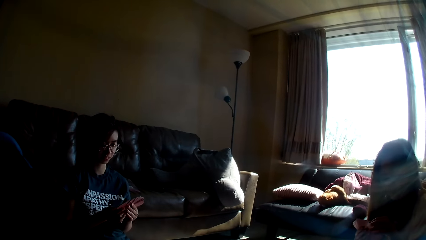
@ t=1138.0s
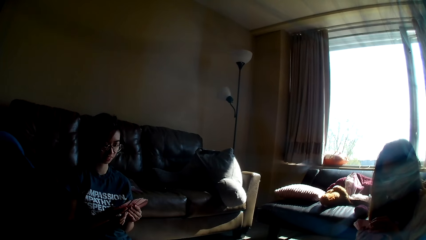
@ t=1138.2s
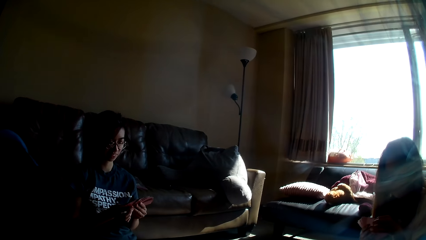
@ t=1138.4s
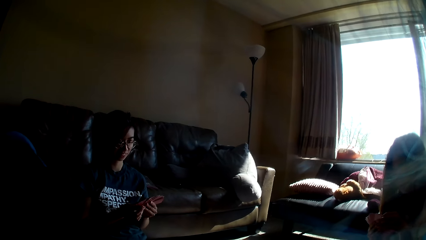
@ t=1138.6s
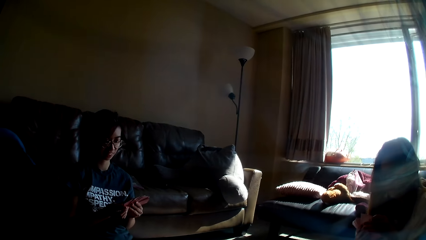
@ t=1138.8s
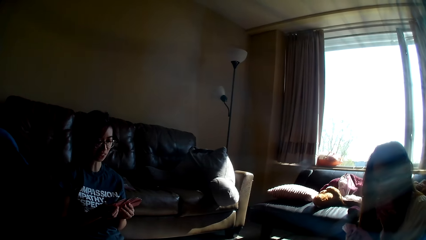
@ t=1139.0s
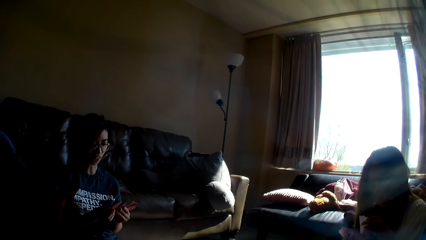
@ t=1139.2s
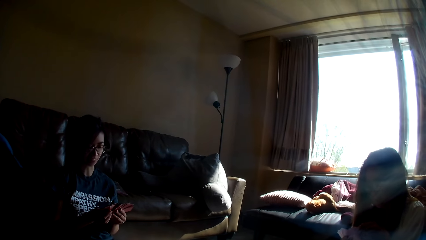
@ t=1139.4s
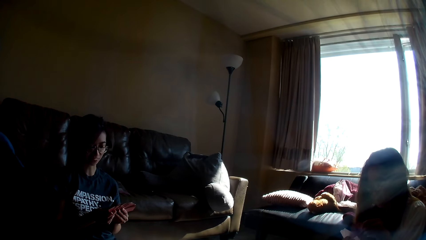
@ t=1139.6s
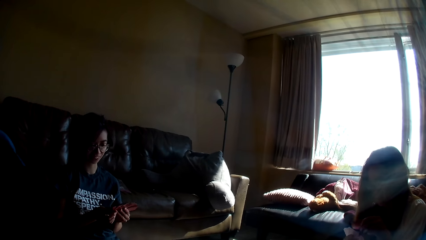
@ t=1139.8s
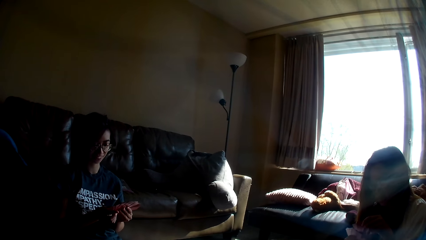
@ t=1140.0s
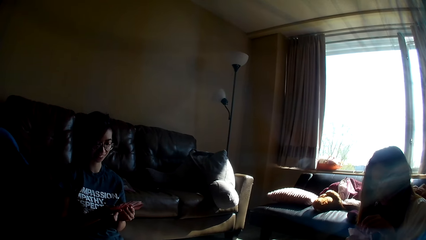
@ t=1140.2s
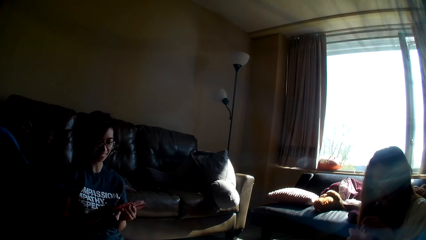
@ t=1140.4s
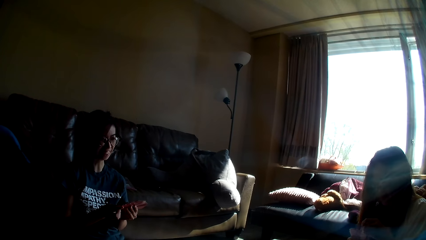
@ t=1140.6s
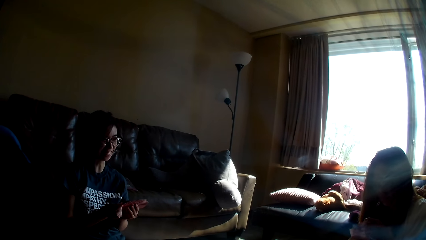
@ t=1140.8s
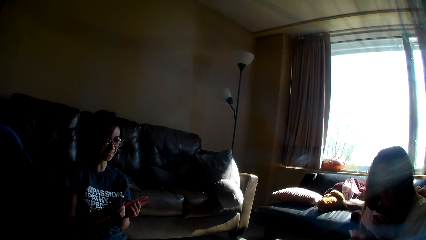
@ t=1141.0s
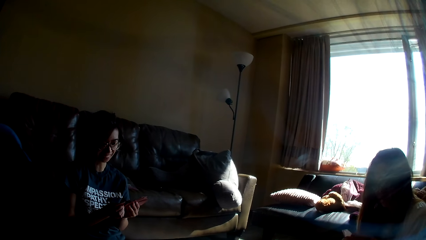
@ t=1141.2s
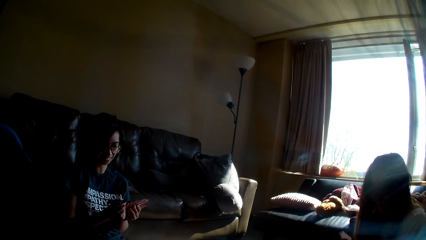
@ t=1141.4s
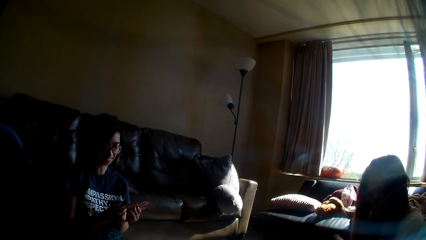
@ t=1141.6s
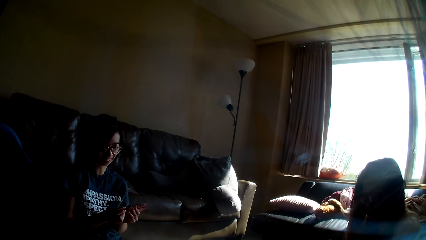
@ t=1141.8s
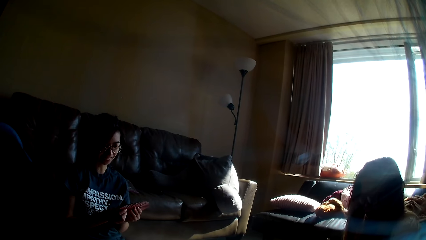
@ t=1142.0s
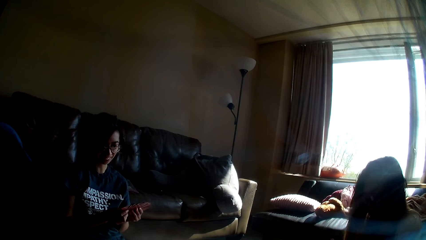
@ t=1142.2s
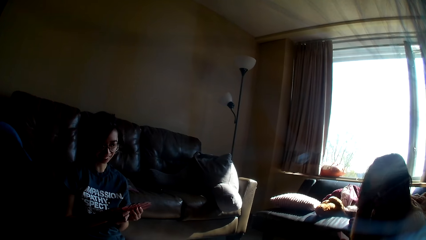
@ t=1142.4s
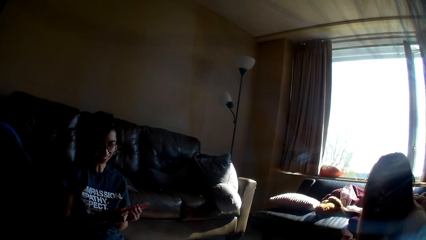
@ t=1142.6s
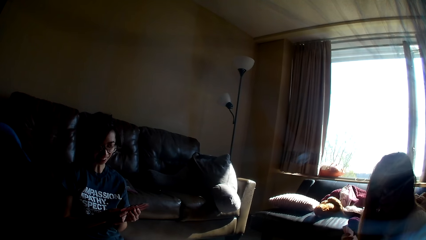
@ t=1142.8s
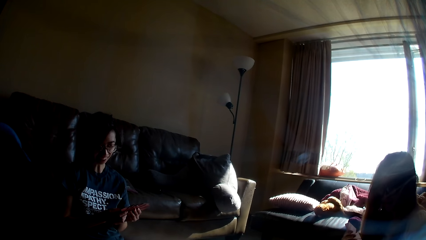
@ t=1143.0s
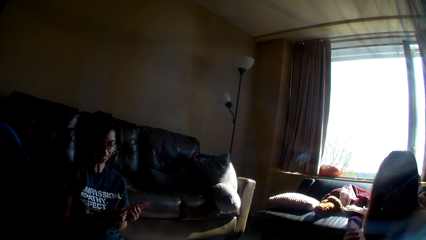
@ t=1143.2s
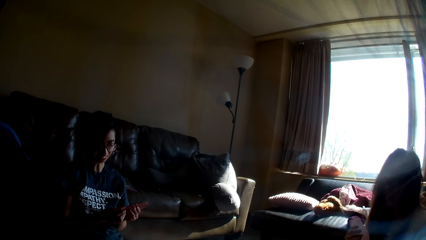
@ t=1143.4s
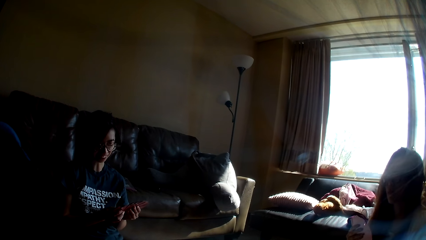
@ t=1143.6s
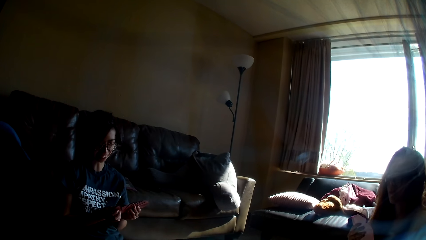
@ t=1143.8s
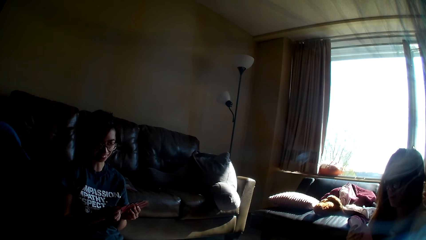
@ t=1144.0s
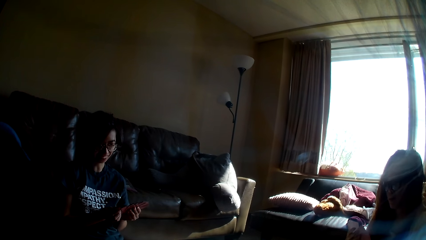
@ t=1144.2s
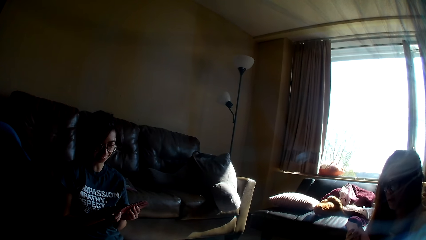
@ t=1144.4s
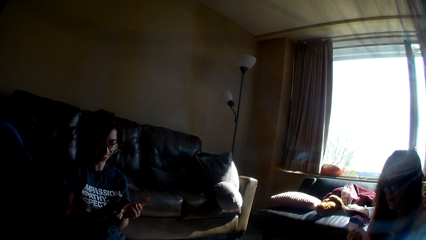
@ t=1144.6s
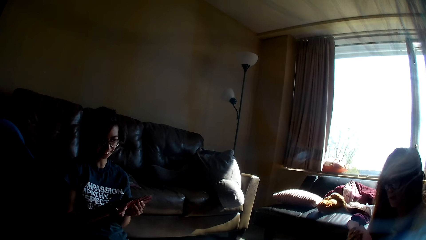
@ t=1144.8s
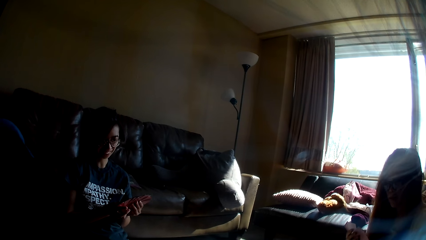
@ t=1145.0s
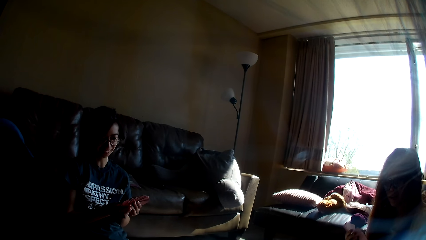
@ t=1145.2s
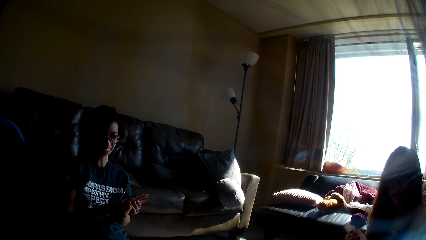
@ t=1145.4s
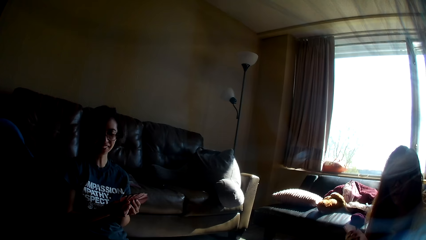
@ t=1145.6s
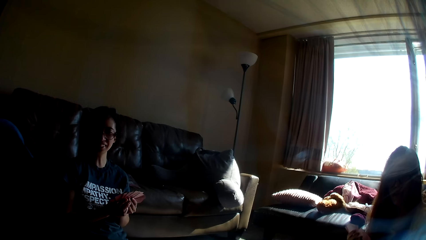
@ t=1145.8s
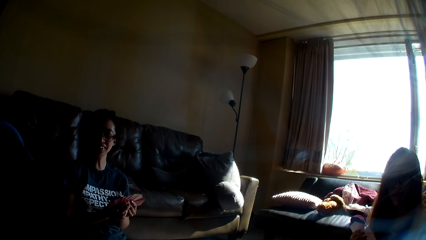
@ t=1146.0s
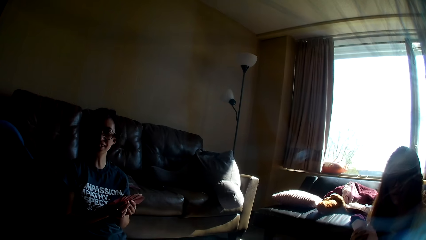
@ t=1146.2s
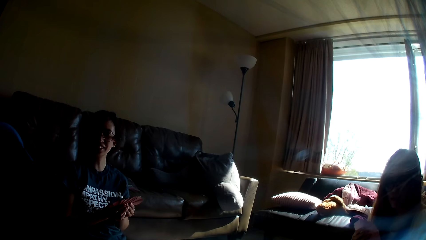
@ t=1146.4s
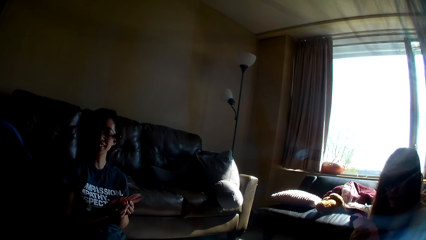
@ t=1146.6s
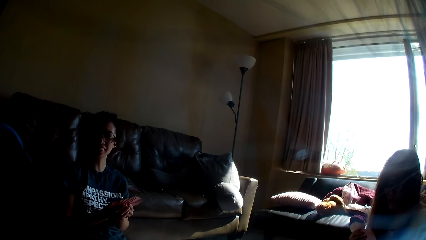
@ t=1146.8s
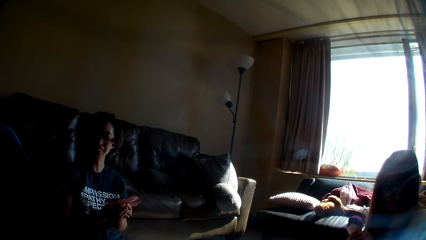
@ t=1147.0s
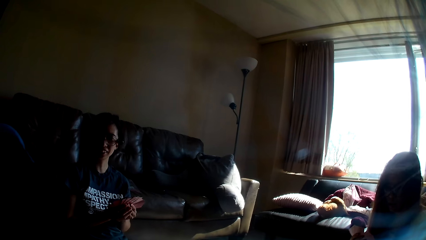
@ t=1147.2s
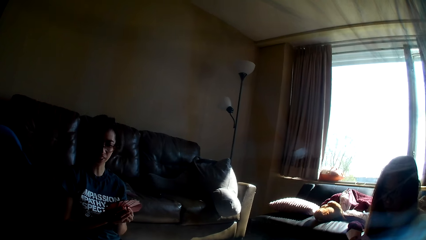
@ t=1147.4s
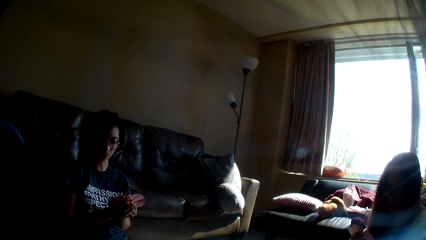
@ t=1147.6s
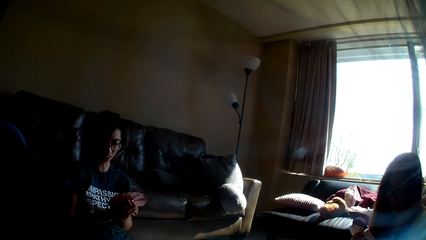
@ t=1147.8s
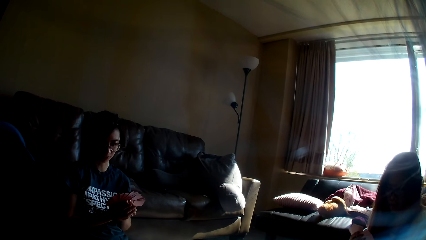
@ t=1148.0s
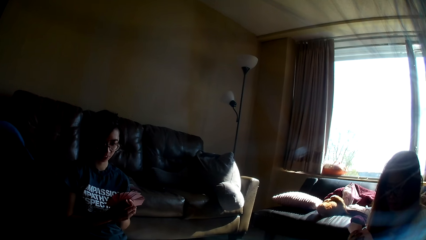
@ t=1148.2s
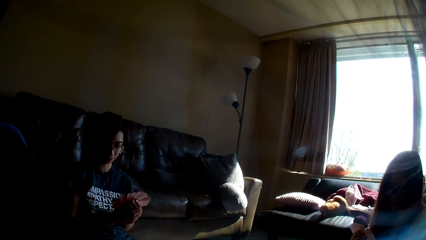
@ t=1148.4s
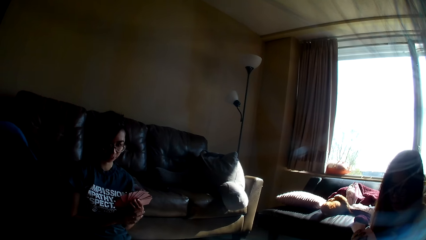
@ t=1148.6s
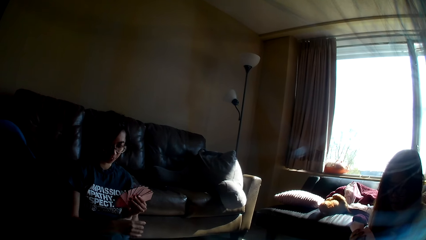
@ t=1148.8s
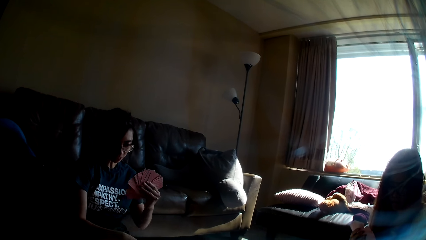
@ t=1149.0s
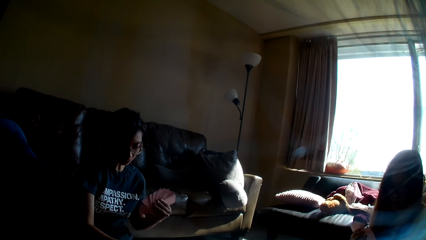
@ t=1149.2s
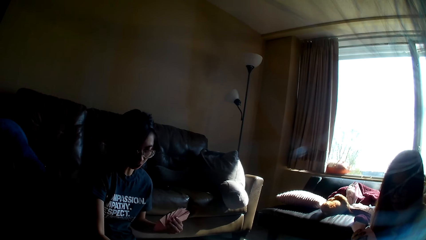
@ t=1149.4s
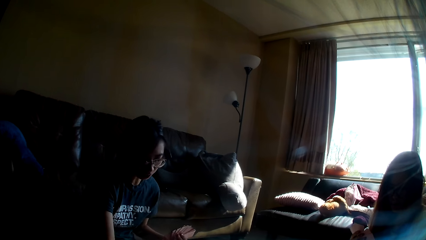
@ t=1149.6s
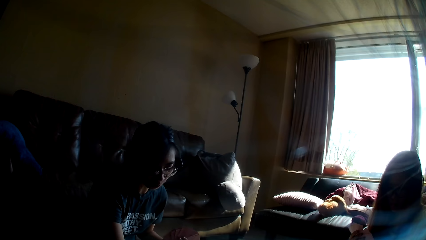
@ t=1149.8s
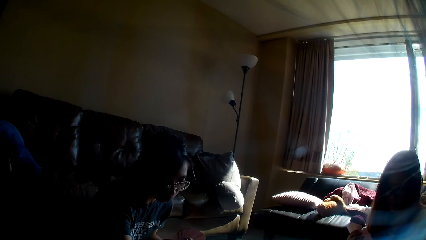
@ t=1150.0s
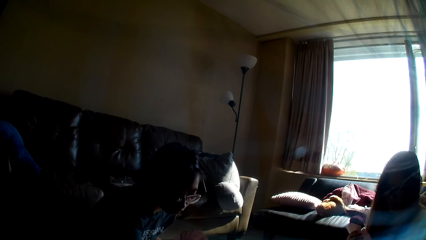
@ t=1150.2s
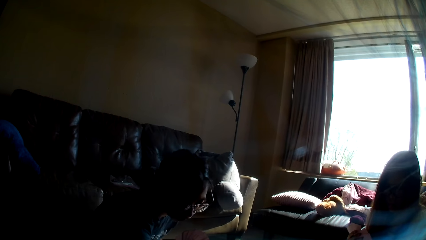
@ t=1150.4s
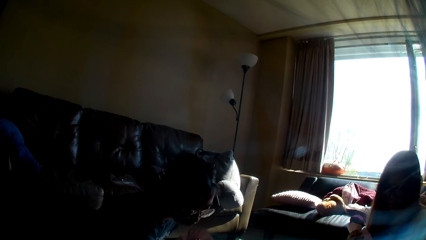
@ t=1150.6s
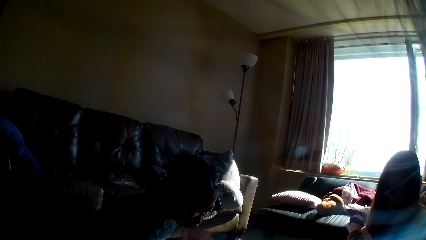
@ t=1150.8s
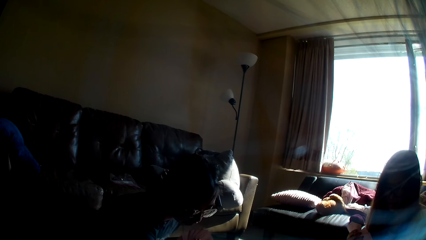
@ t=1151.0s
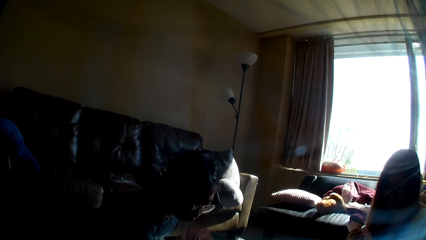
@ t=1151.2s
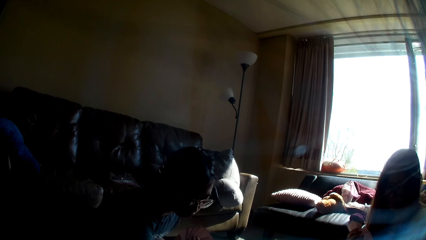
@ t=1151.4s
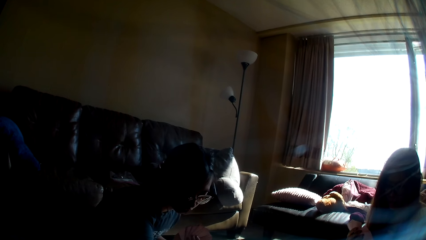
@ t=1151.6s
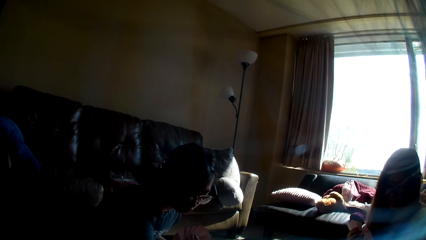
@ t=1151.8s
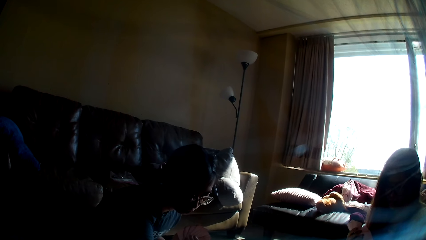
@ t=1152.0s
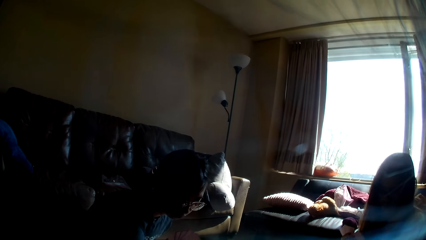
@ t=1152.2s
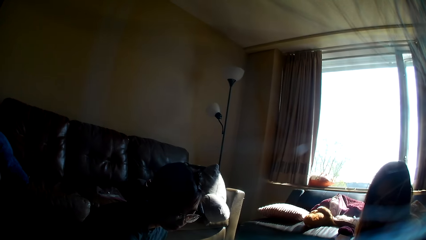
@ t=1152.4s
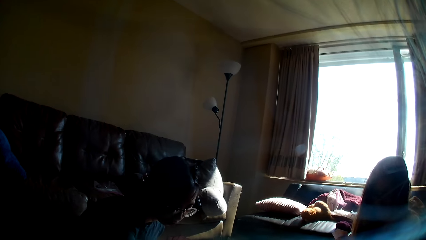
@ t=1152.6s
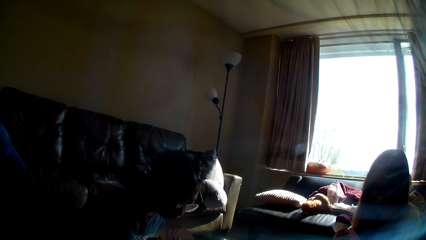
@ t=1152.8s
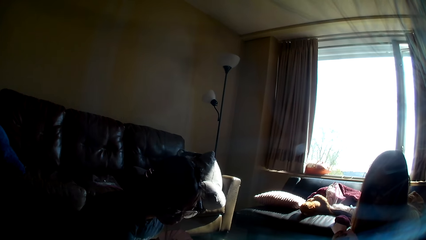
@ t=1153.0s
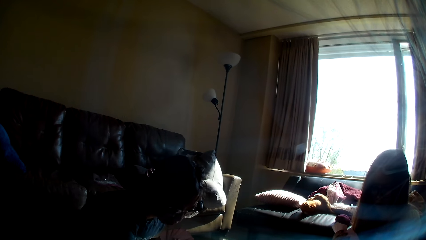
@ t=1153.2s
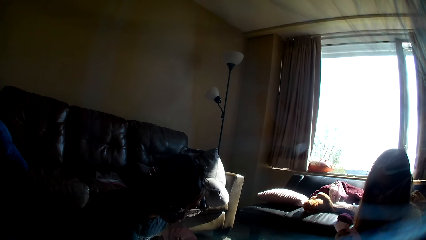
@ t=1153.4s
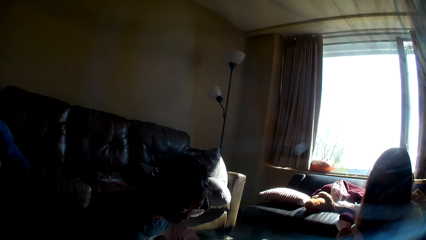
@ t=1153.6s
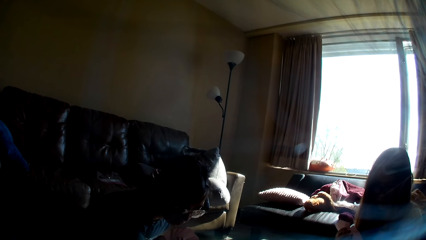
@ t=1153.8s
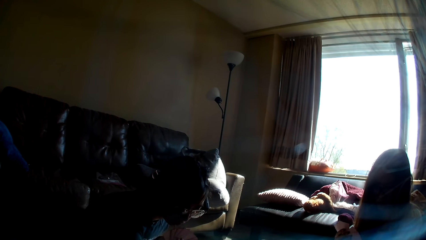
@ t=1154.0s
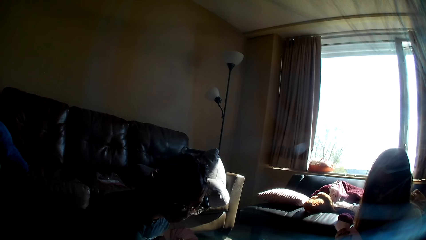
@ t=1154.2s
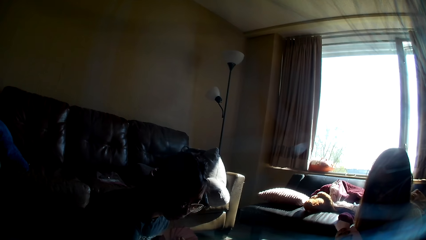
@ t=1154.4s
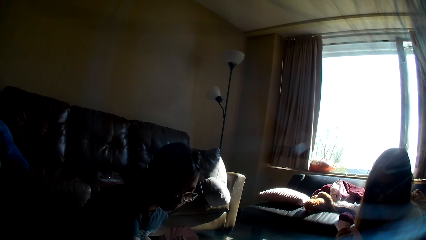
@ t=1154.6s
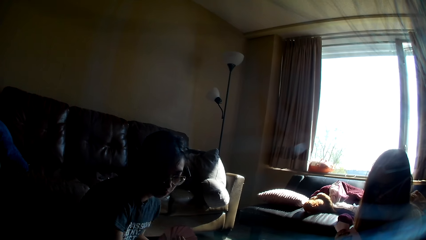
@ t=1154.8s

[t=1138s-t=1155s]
A lady arranges the cards in her hand. Another lady puts a card on the floor. The first lady leans forward. The camera wearer takes the cards.
